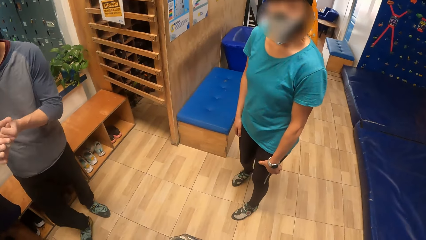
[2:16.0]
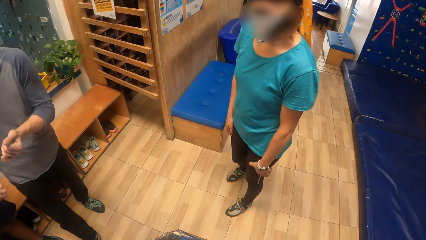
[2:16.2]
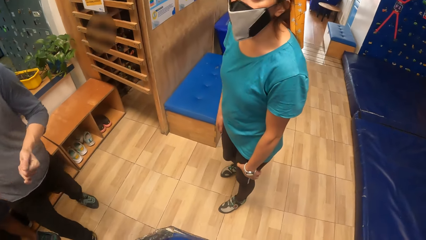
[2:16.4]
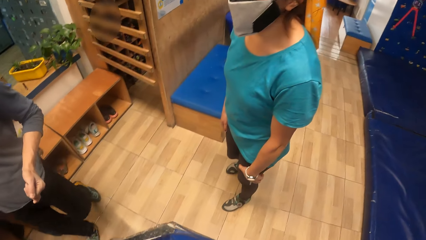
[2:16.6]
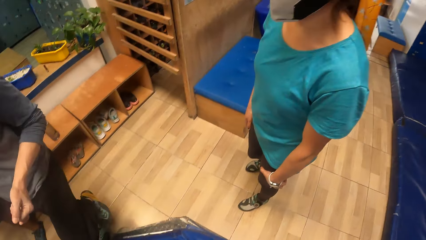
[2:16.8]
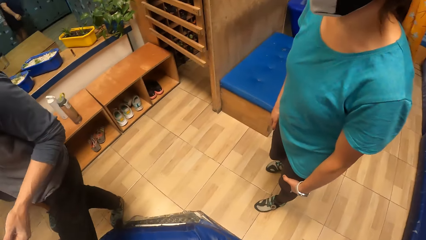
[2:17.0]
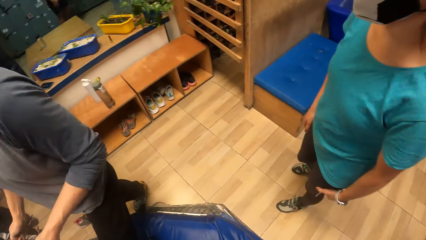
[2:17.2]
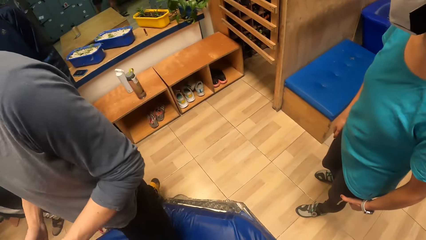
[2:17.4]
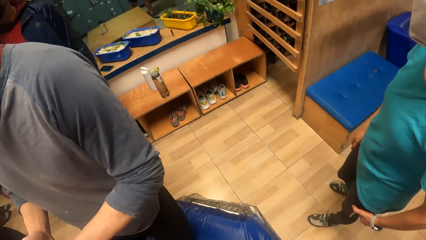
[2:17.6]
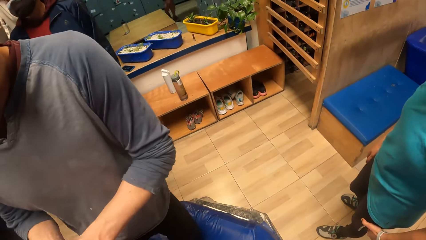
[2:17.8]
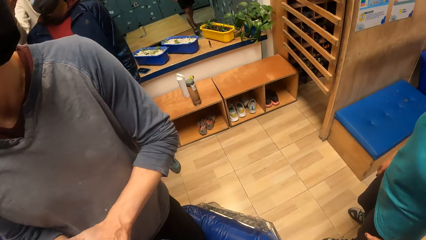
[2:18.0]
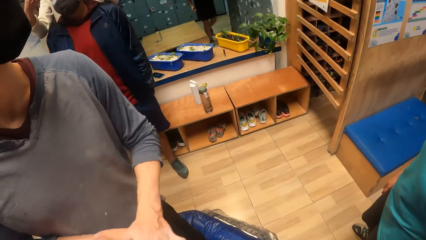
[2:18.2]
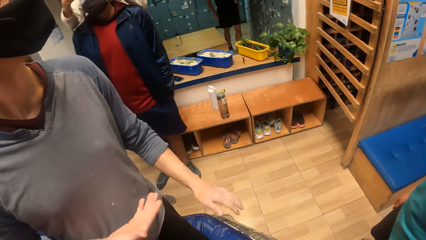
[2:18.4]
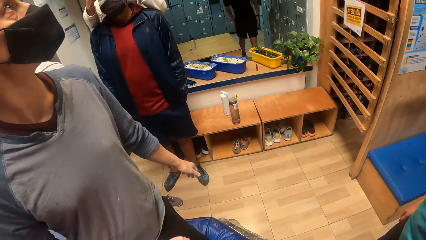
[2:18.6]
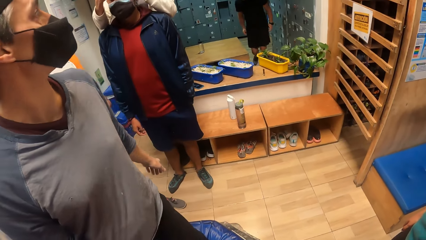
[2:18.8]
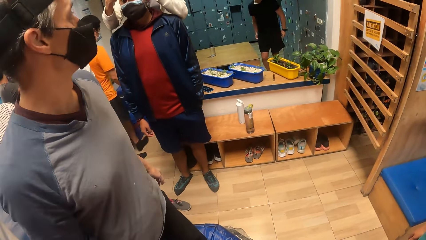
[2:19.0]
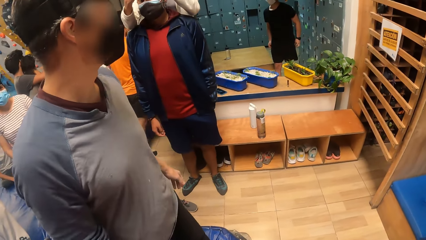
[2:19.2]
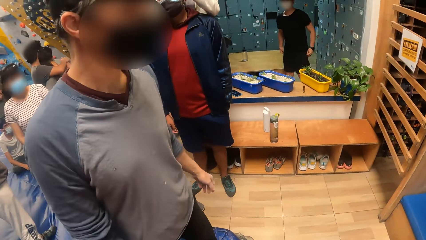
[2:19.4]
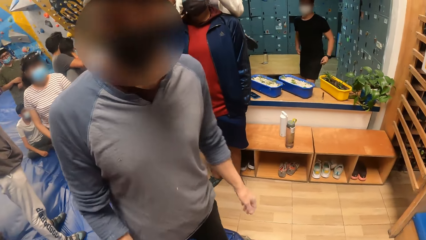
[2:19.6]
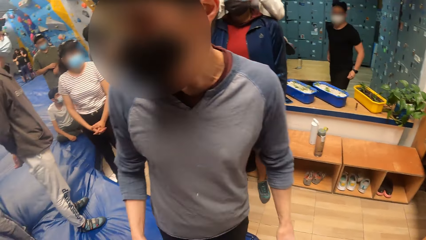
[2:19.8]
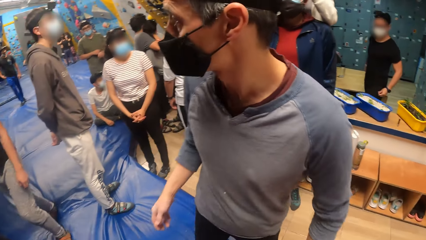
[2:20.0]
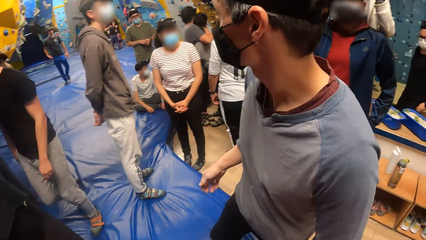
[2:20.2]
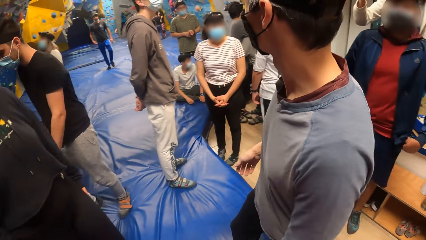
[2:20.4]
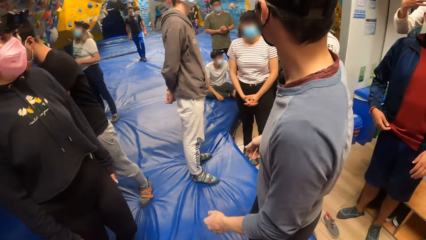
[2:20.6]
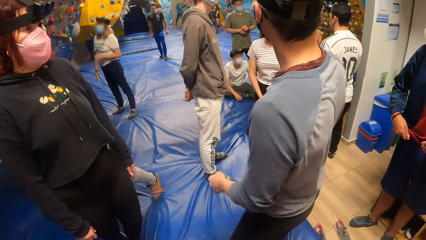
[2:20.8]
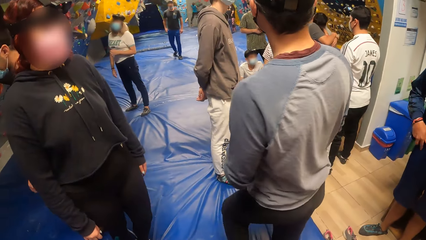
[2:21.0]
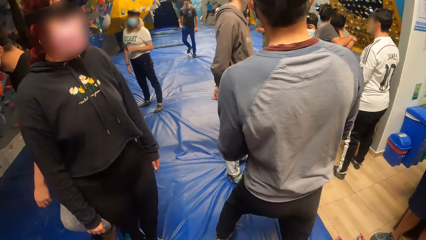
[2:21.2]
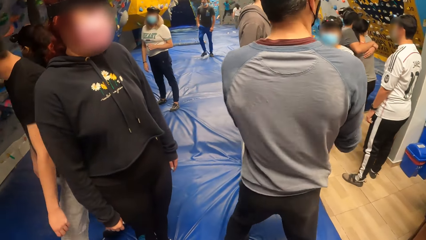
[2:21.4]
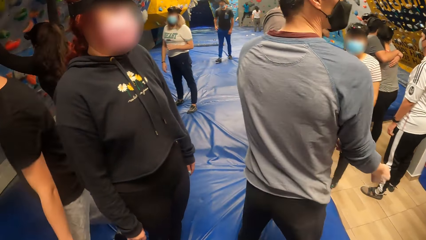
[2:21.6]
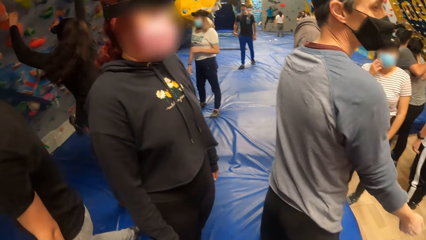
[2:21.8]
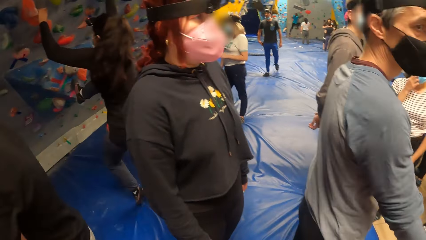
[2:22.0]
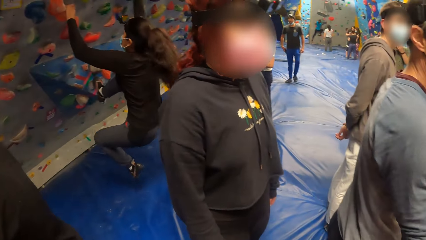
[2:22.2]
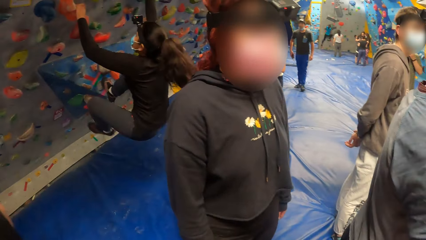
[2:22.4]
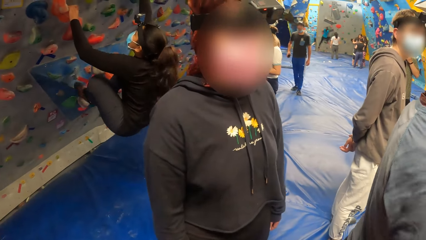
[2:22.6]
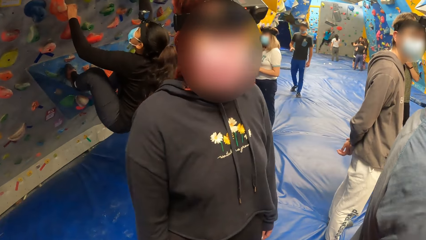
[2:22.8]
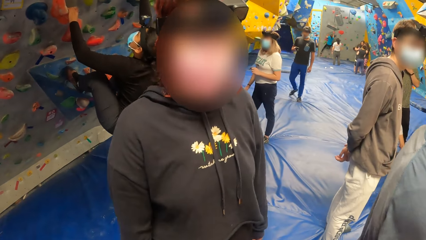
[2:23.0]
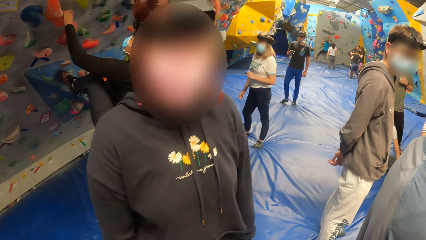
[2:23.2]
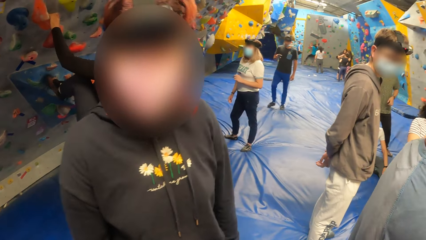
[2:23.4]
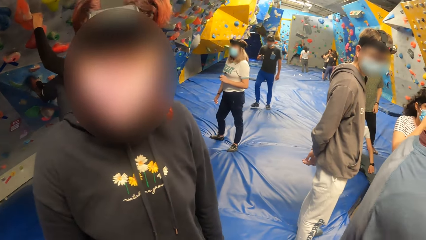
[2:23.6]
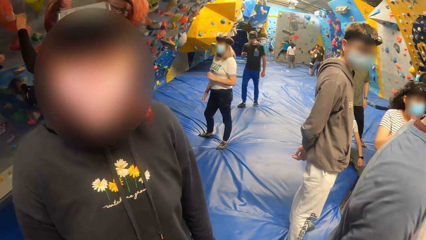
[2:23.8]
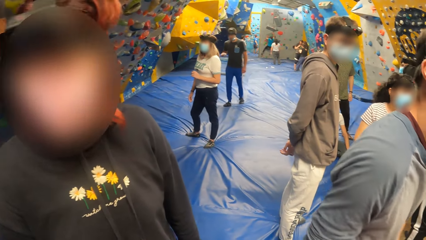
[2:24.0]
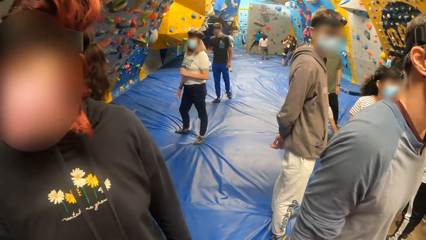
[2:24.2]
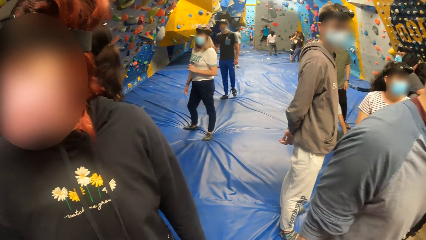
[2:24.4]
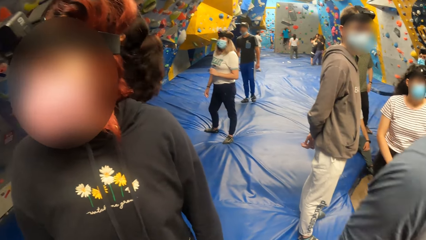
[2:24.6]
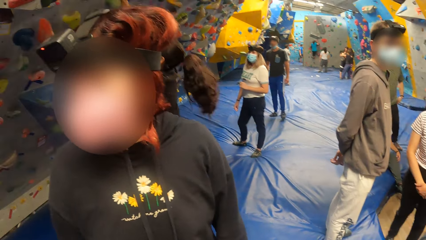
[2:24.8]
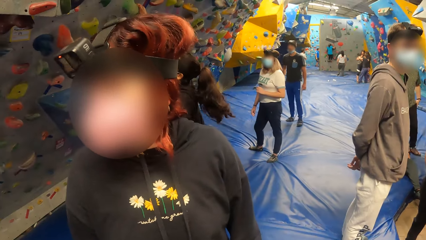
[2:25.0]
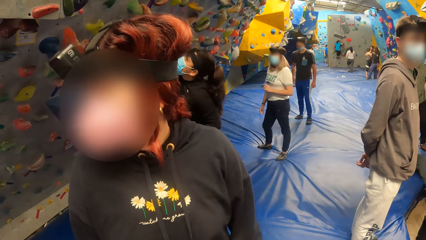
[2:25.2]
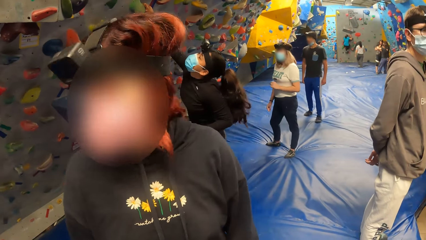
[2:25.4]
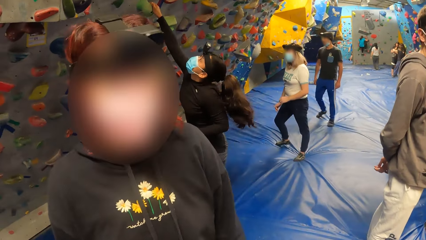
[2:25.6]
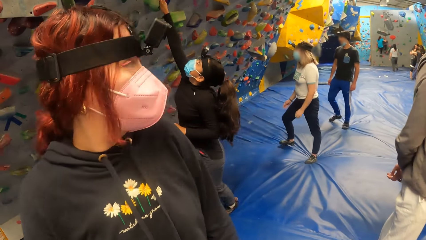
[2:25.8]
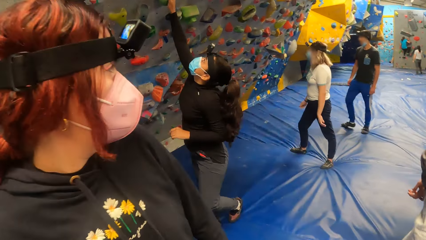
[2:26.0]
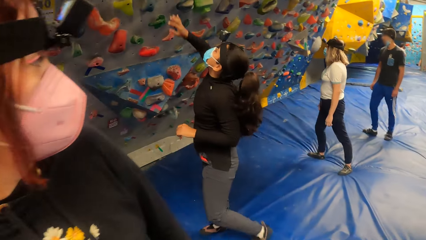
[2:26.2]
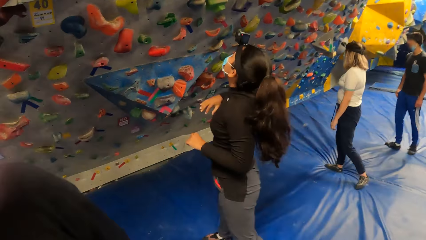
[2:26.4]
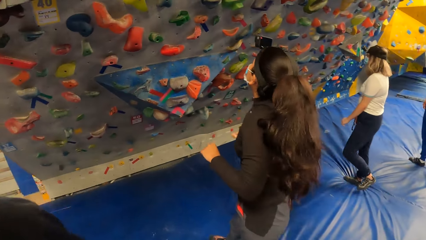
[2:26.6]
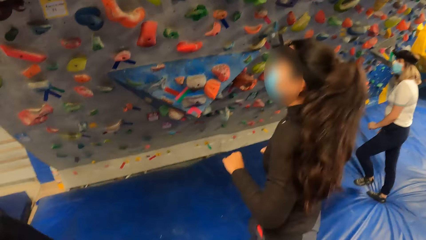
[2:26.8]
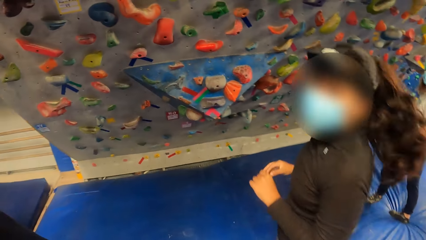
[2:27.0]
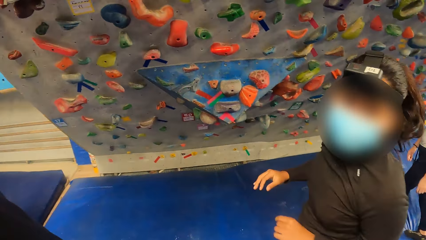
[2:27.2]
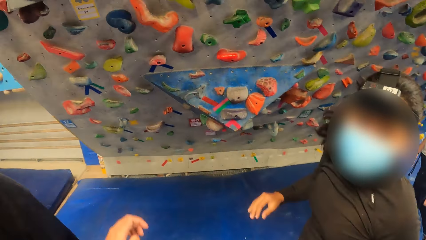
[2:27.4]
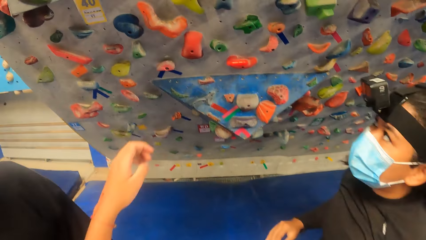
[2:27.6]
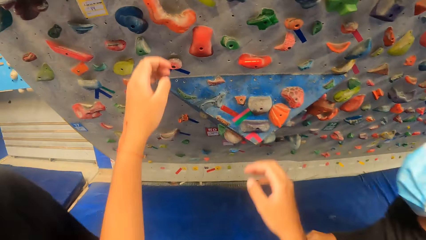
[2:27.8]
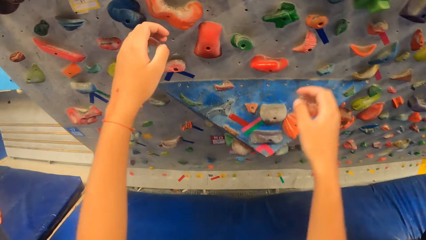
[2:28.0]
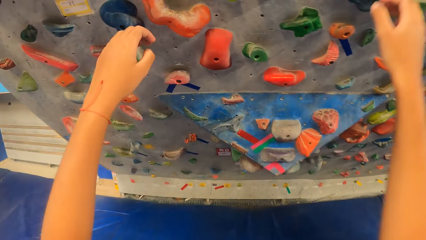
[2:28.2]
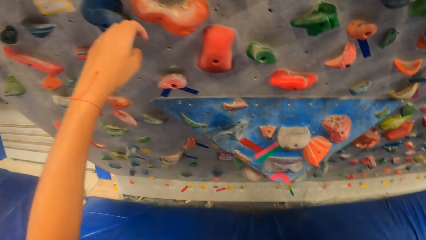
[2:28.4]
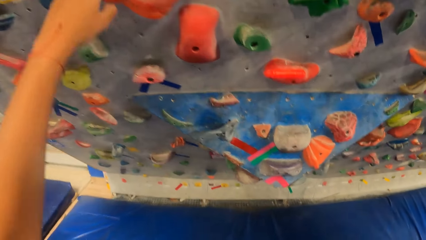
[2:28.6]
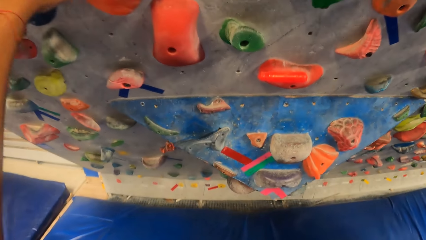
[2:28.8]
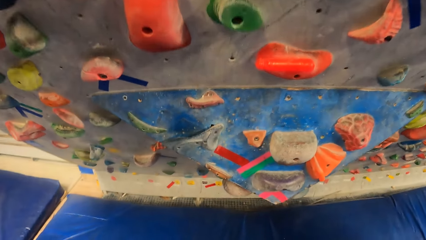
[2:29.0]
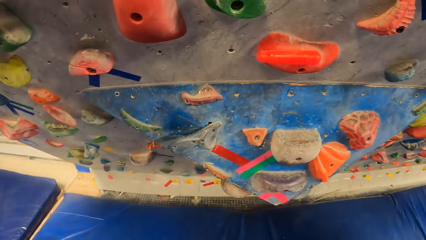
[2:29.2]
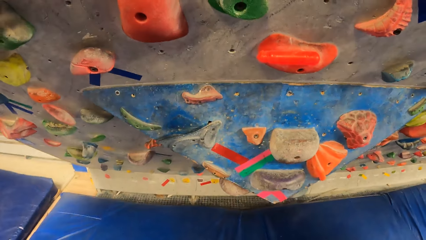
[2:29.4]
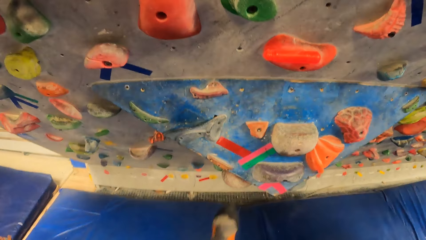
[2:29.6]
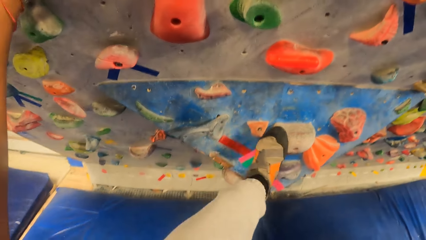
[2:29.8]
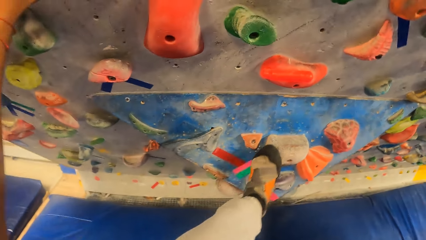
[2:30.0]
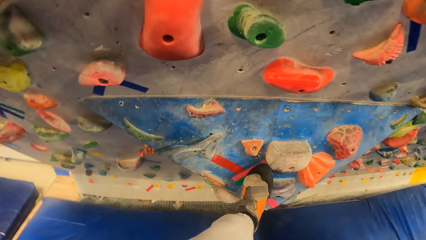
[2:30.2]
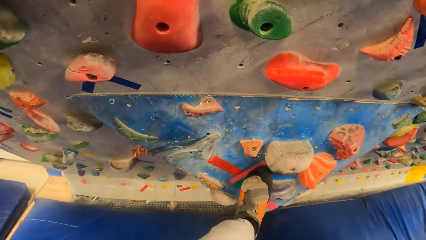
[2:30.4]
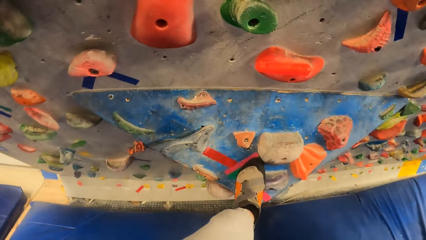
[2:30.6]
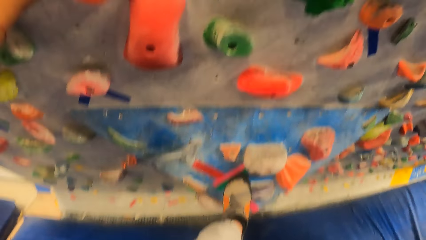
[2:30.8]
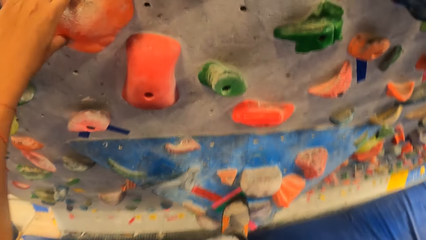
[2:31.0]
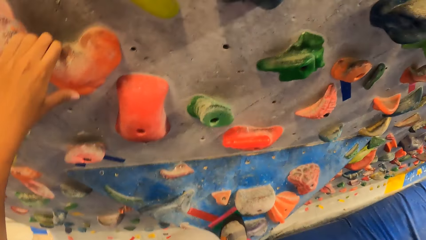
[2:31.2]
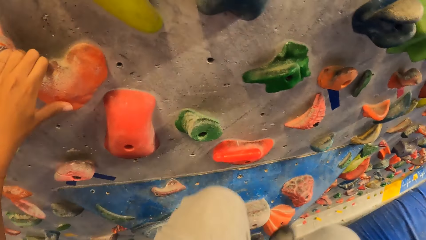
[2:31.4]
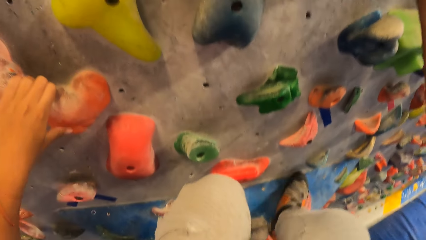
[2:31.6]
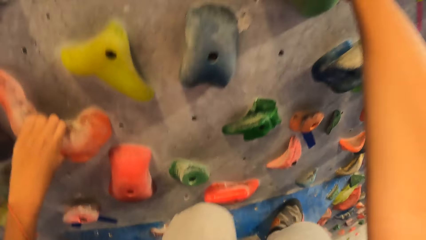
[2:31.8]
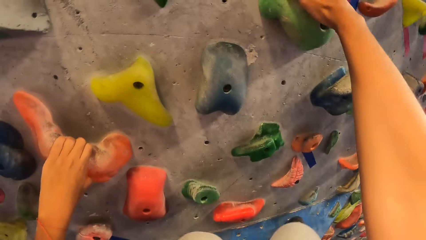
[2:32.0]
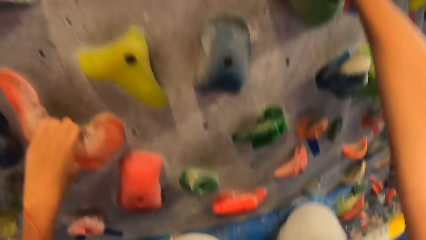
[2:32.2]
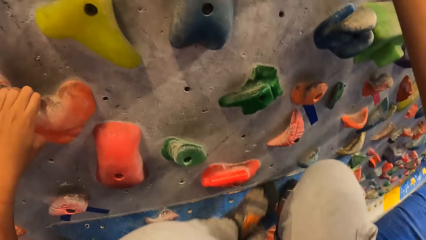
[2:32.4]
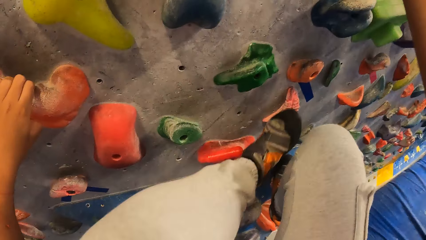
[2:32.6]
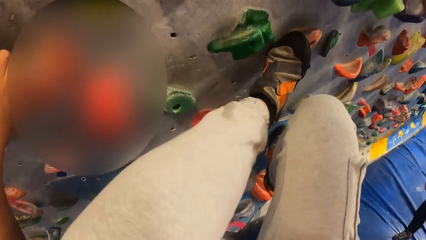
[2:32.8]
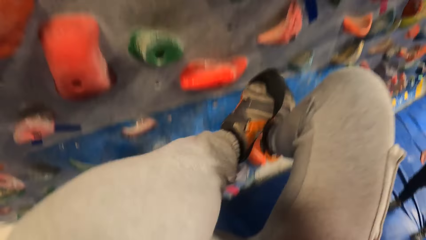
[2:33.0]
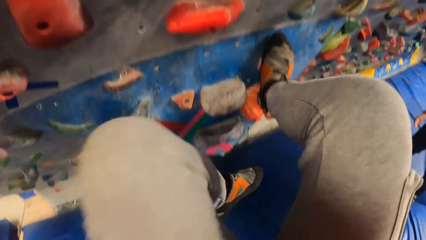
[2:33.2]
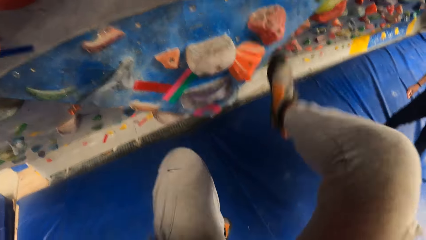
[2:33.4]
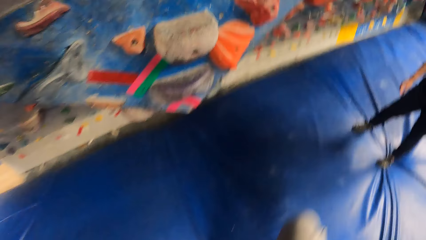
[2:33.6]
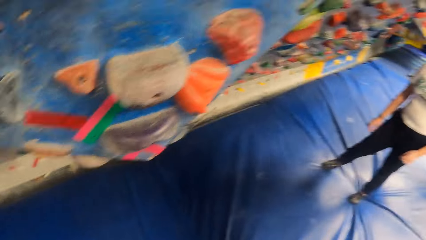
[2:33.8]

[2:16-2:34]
The camera wearer is touching a wall climb. They climb the bouldering wall with both hands.
